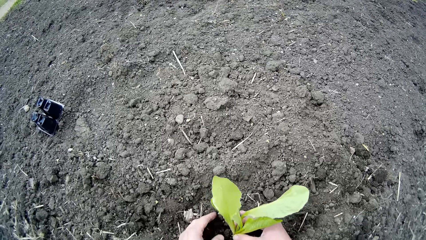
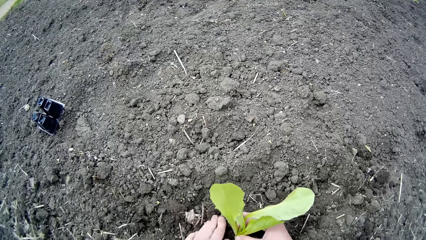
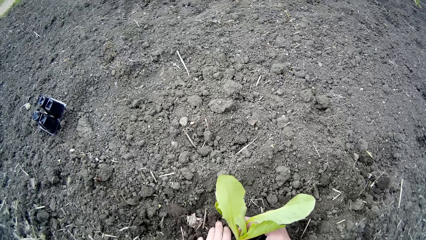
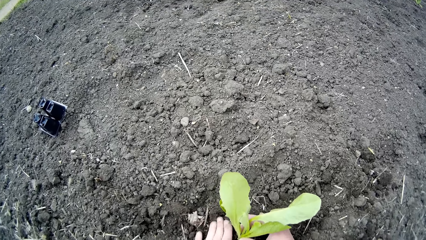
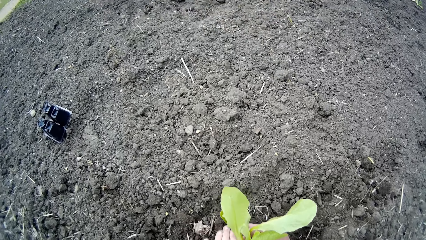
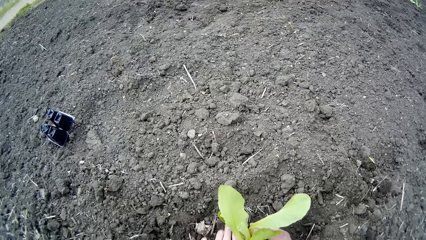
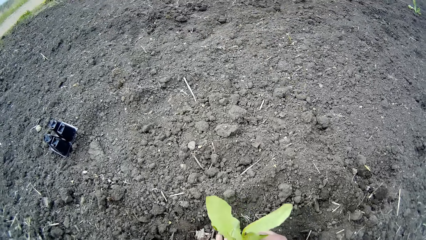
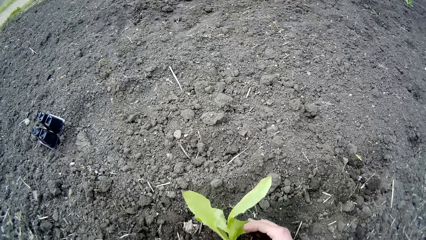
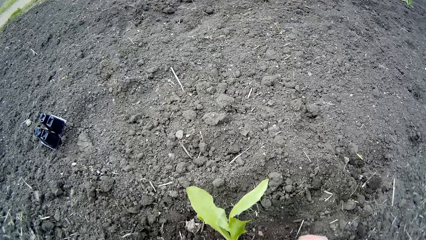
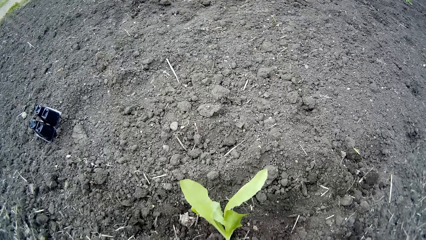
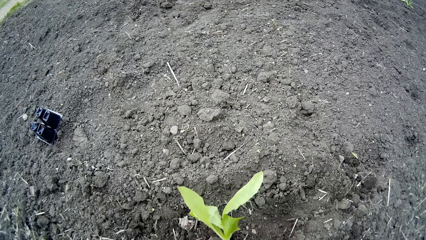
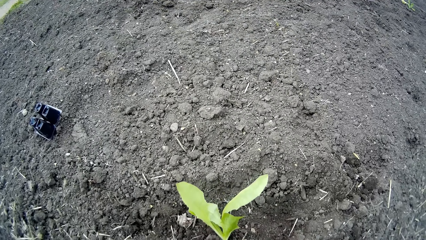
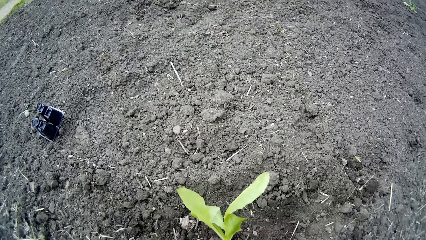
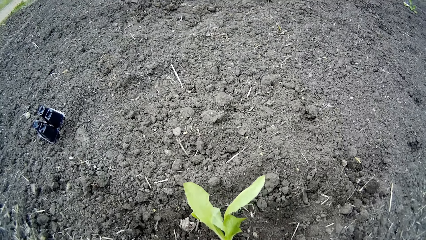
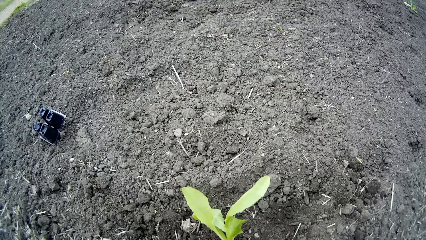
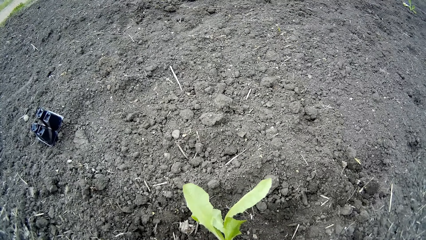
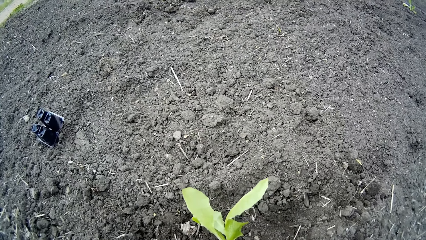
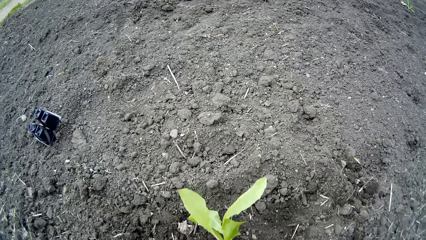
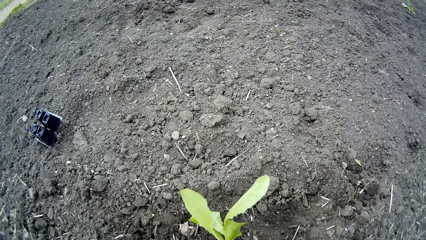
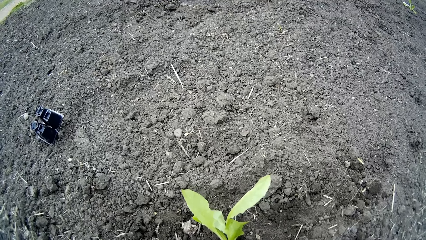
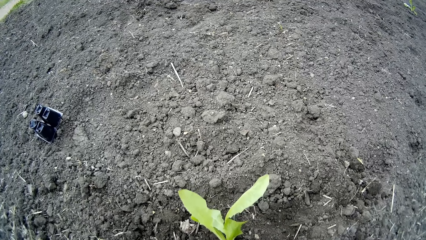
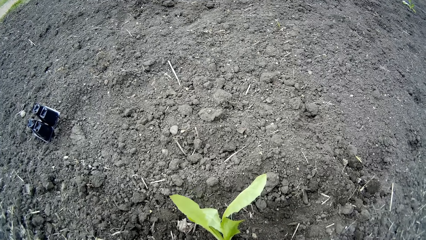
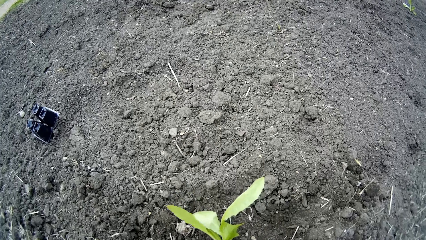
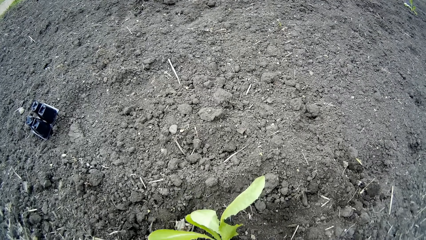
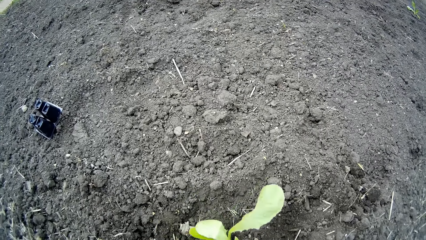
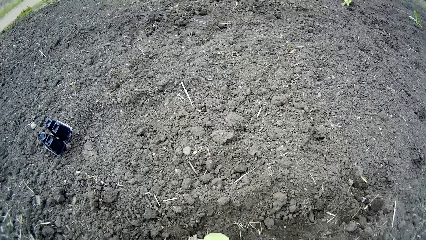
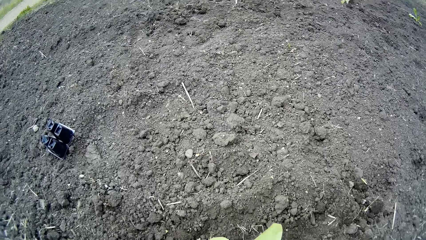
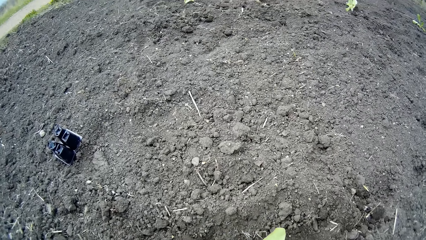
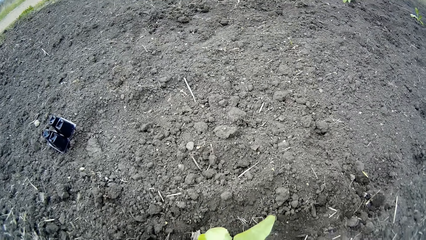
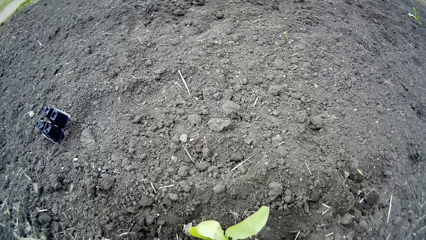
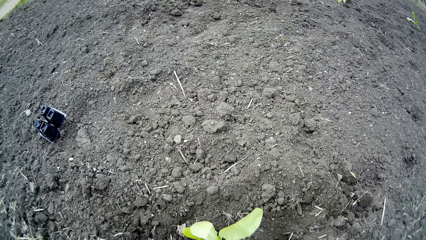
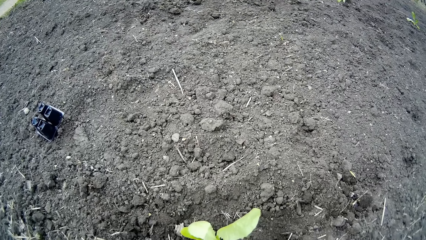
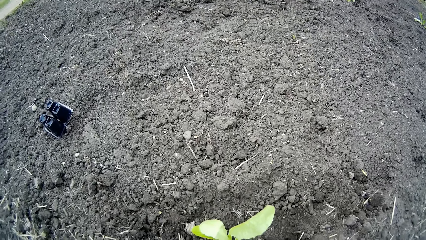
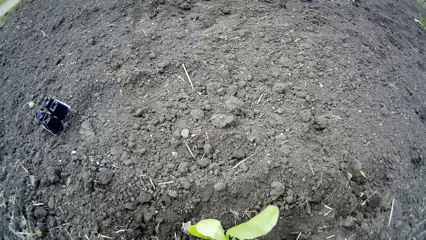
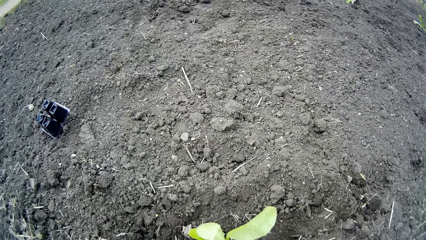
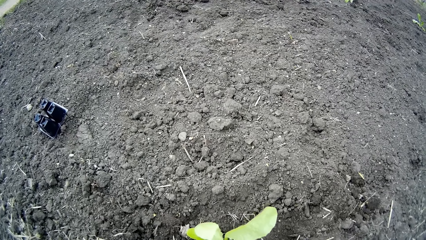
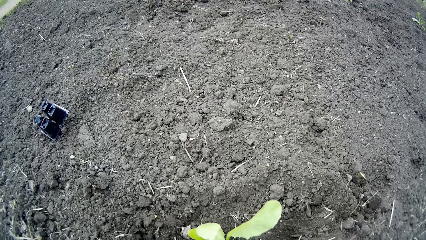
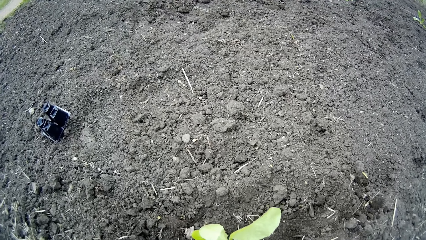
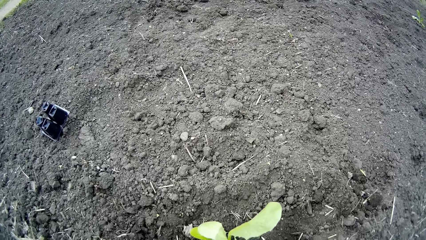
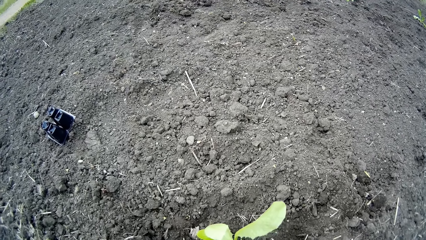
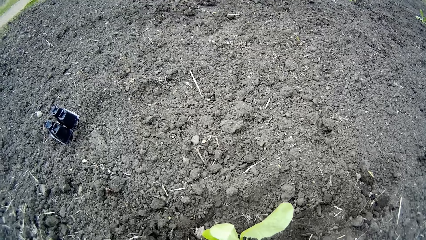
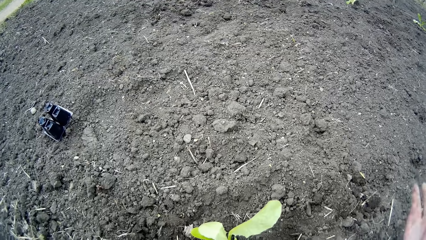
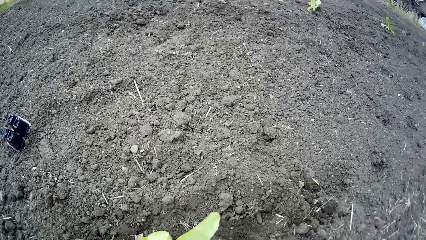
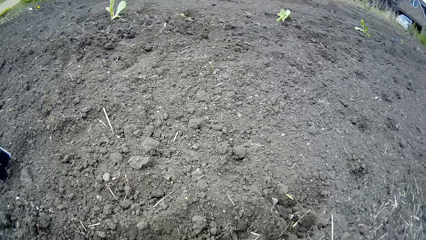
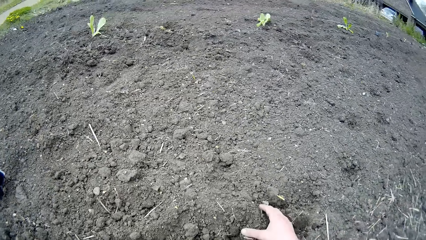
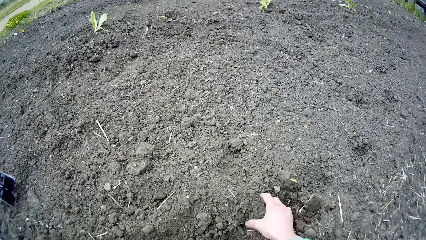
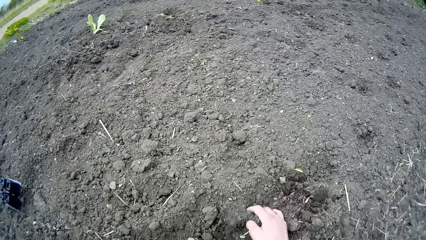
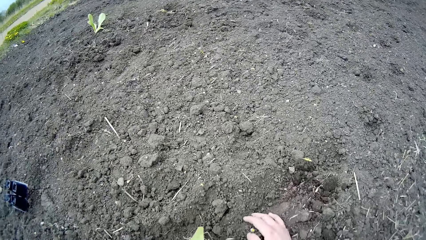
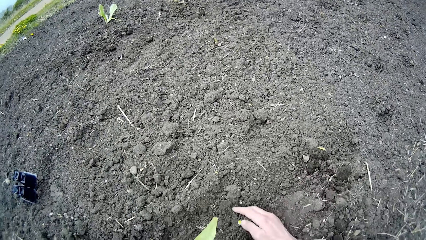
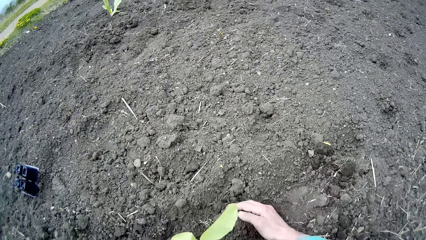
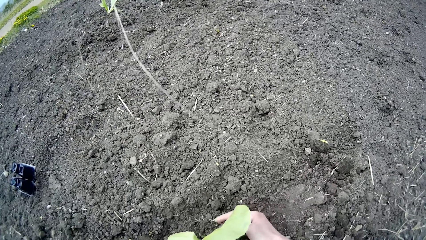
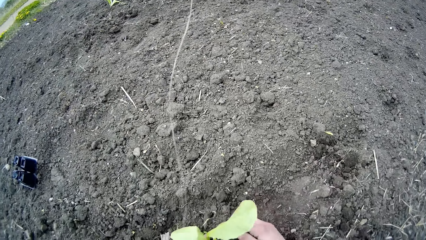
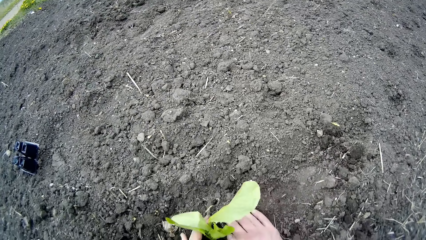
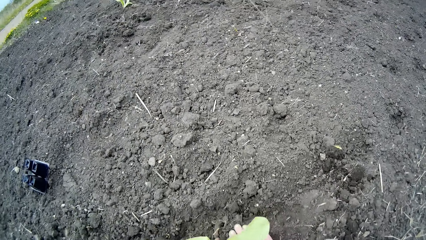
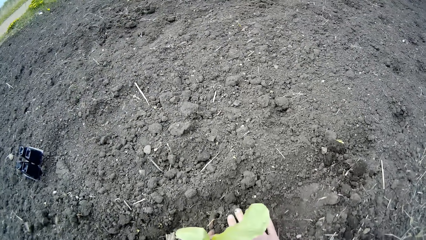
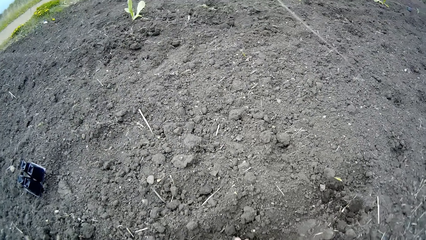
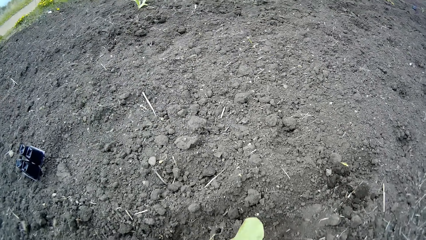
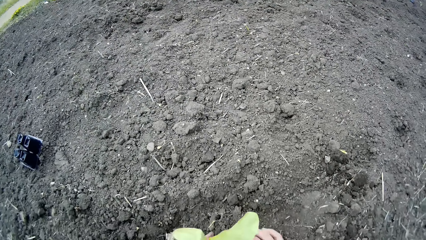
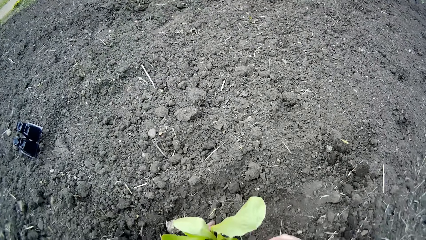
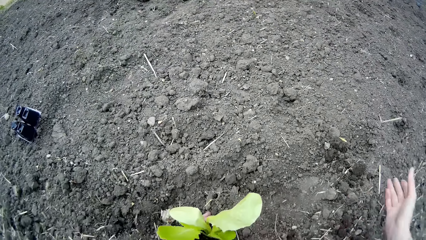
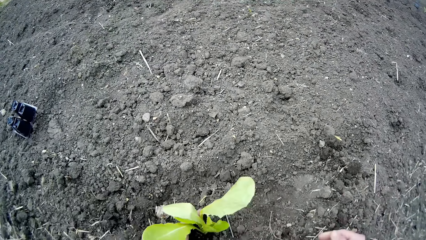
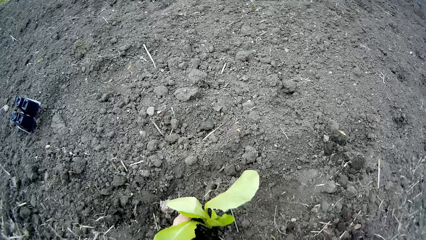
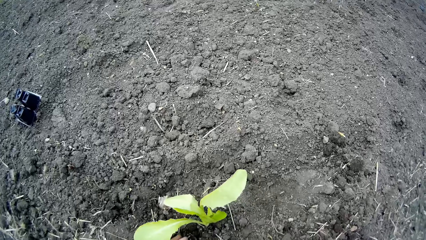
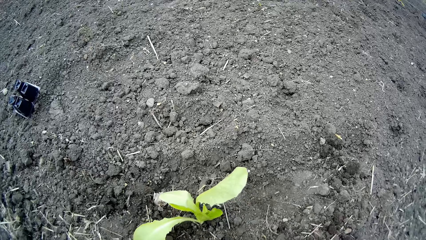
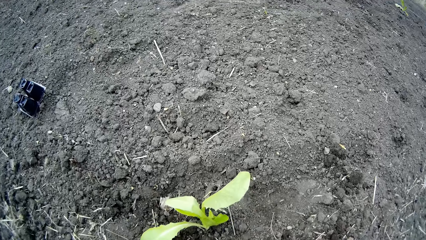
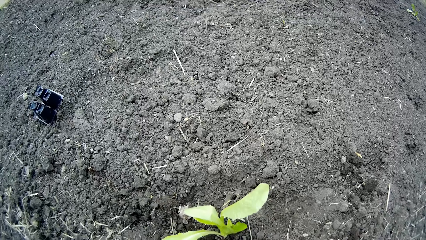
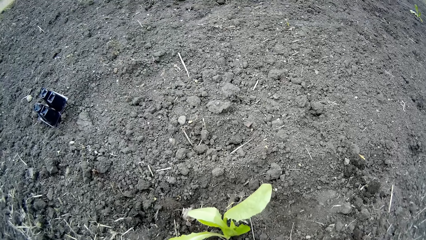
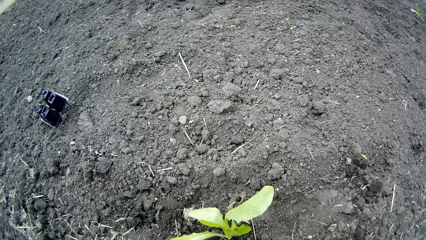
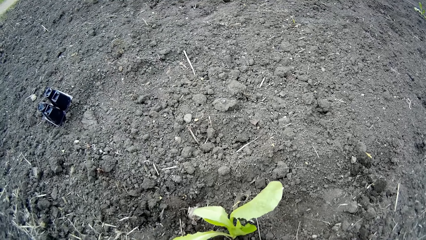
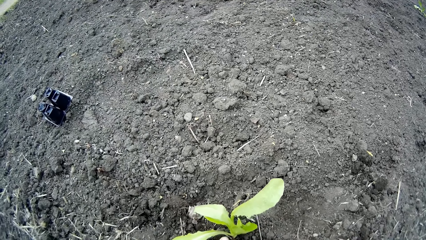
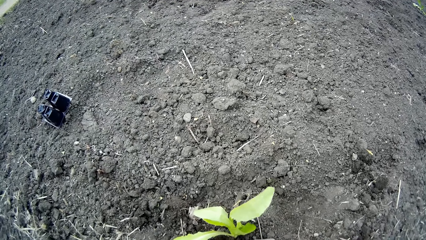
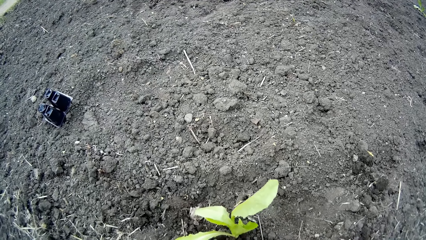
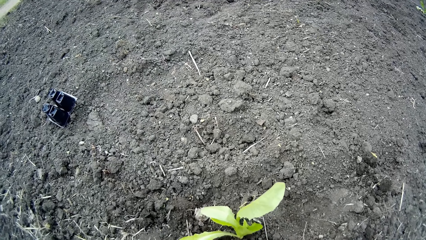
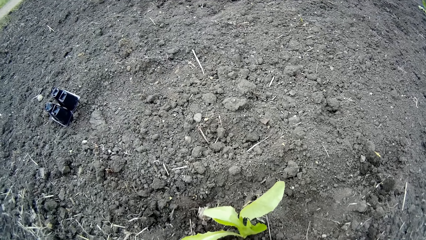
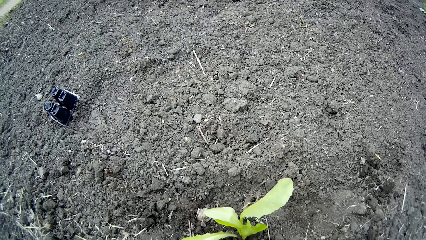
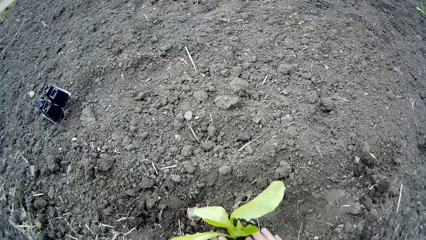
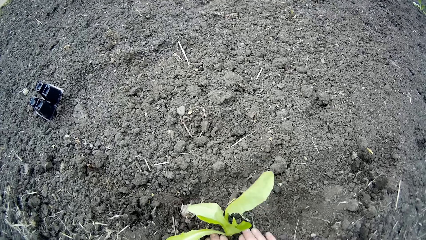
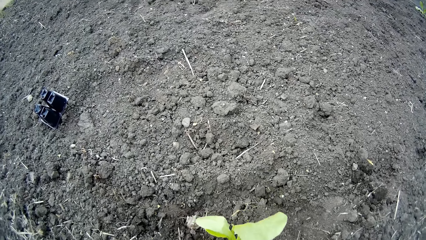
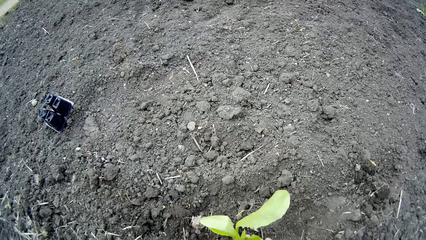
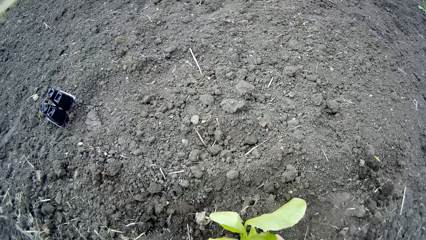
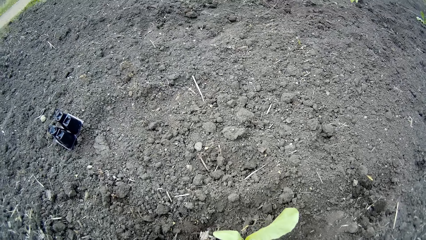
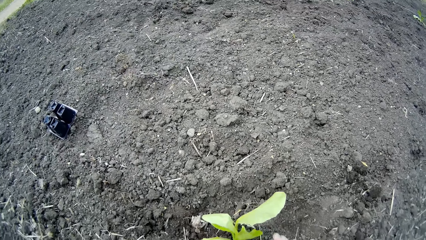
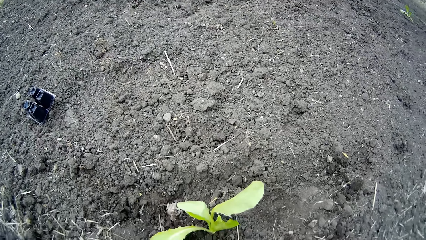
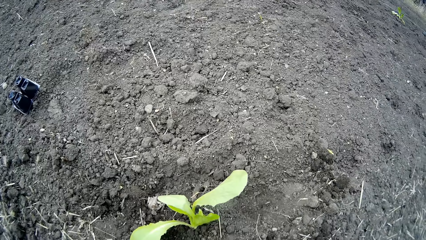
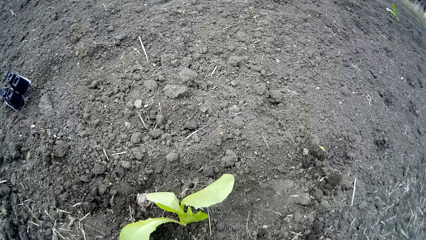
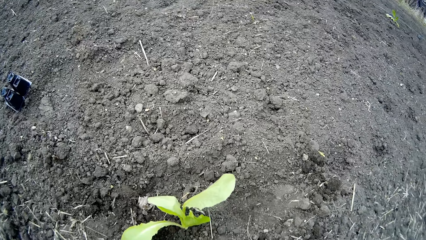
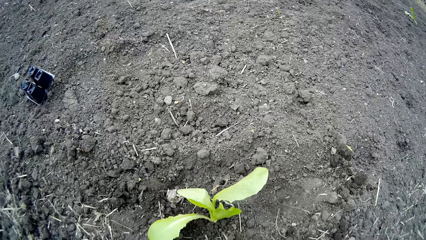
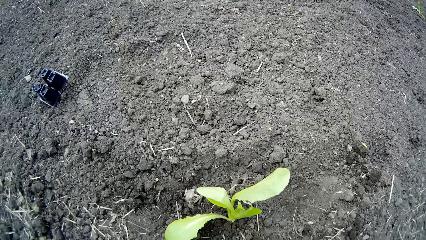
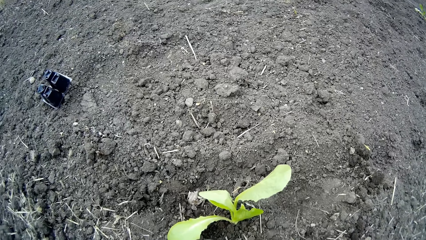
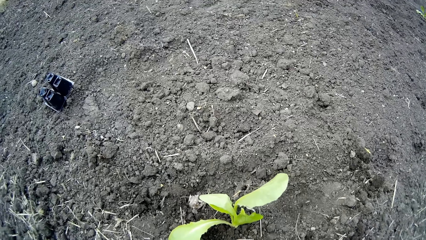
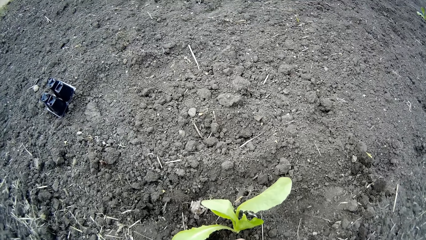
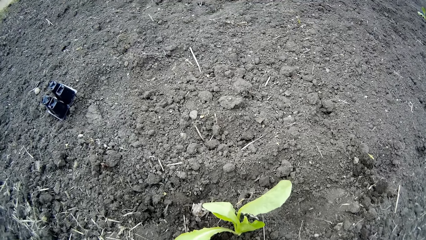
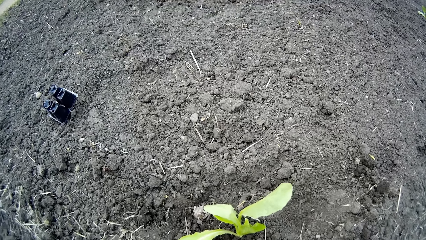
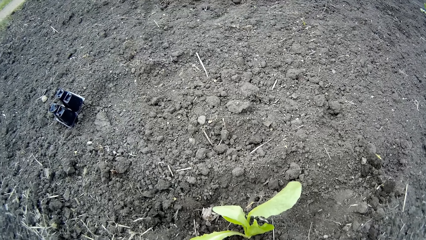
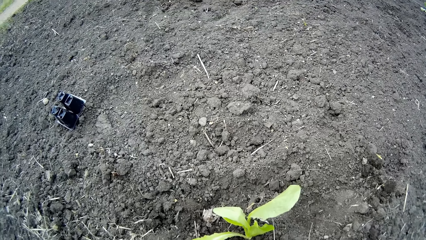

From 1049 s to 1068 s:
The camera wearer adds soil to the plant with his right hand. He presses soil around the plant with both hands.
